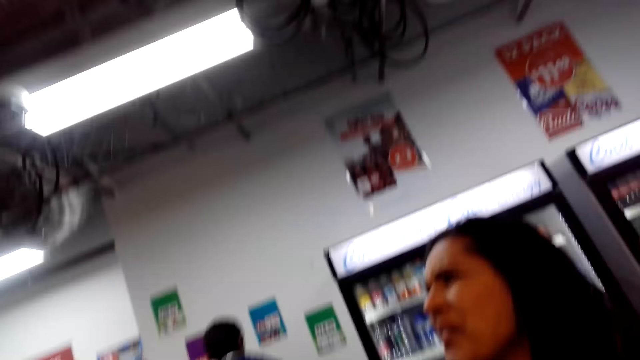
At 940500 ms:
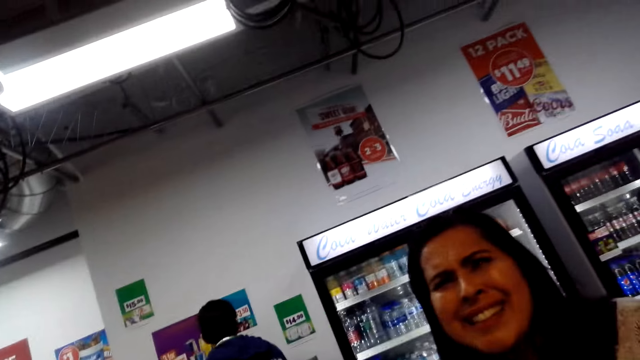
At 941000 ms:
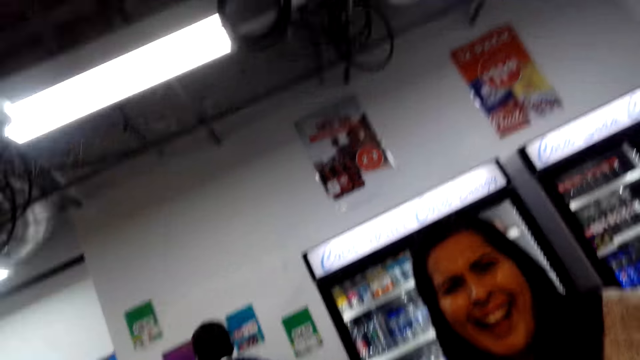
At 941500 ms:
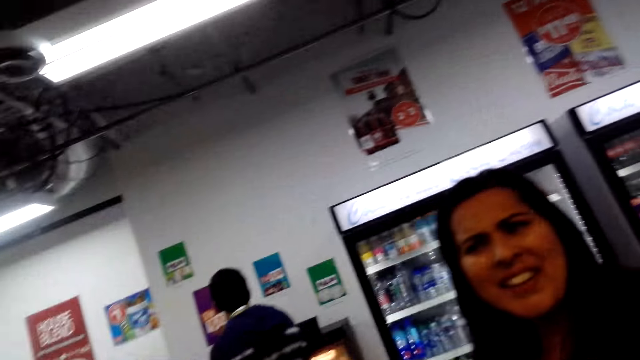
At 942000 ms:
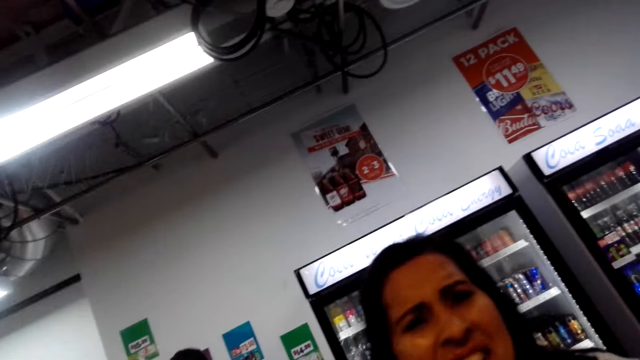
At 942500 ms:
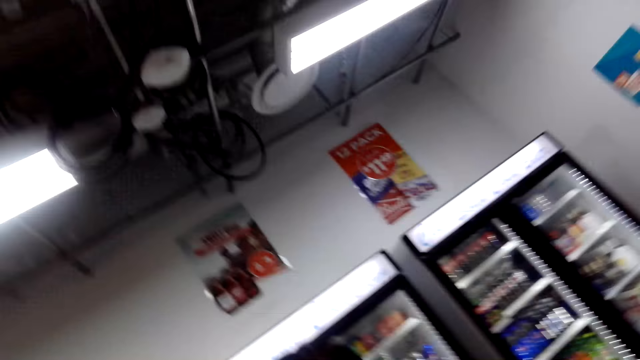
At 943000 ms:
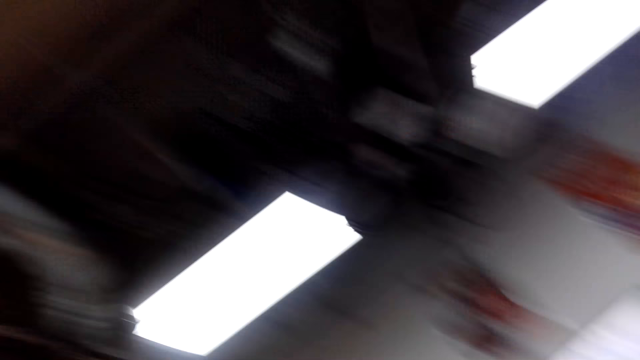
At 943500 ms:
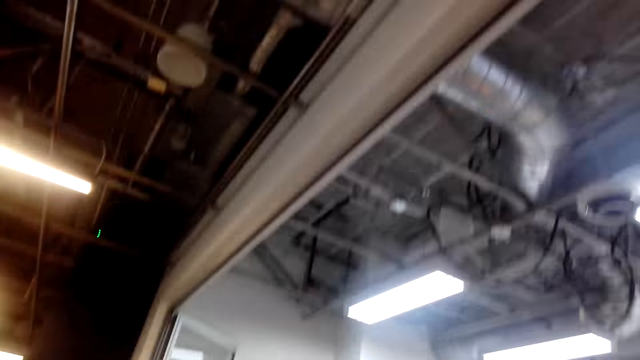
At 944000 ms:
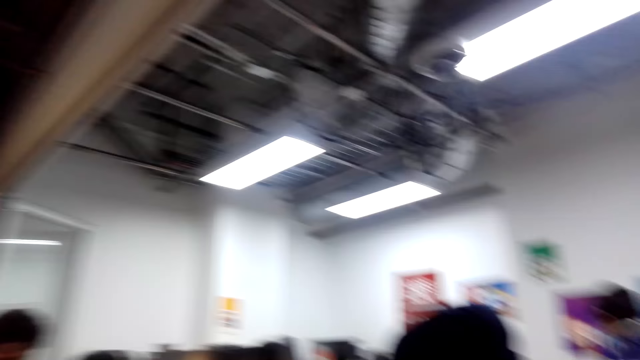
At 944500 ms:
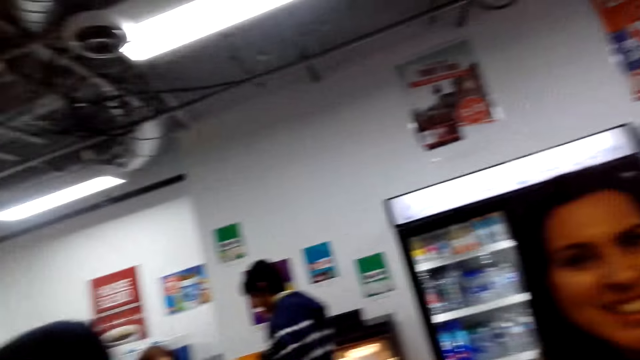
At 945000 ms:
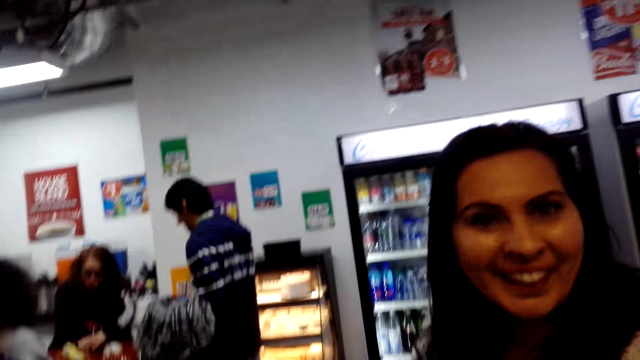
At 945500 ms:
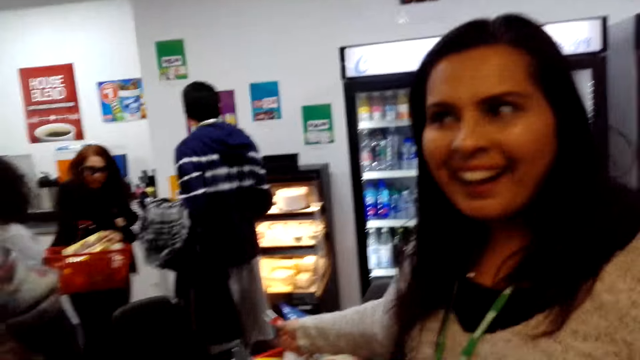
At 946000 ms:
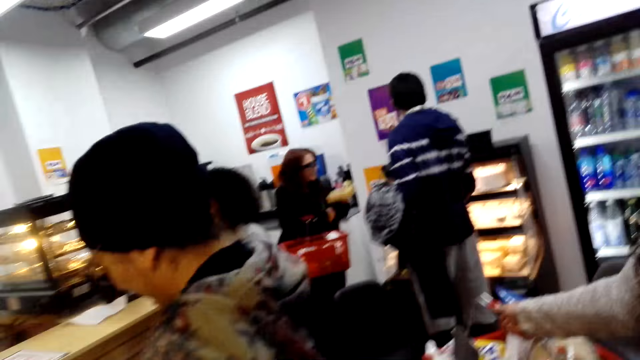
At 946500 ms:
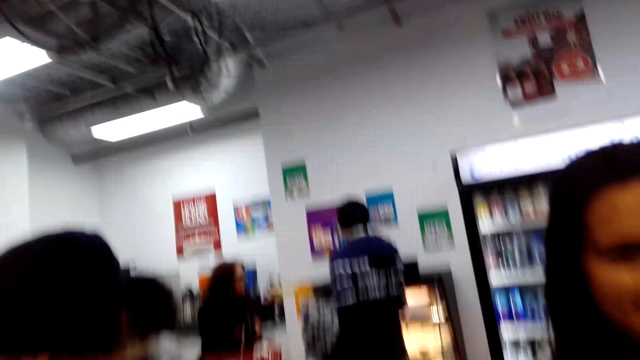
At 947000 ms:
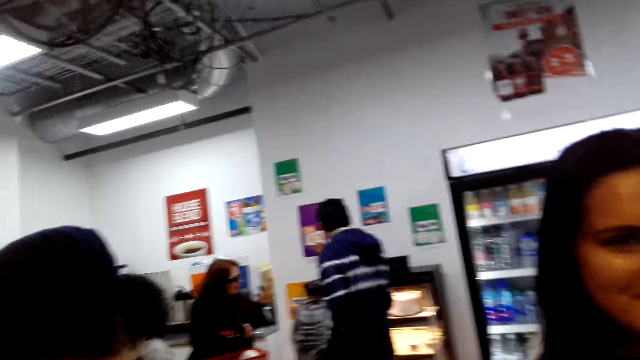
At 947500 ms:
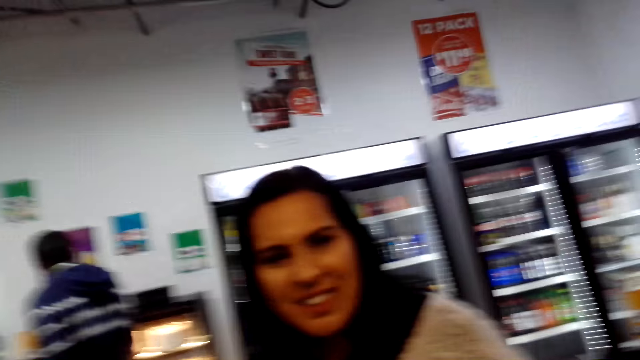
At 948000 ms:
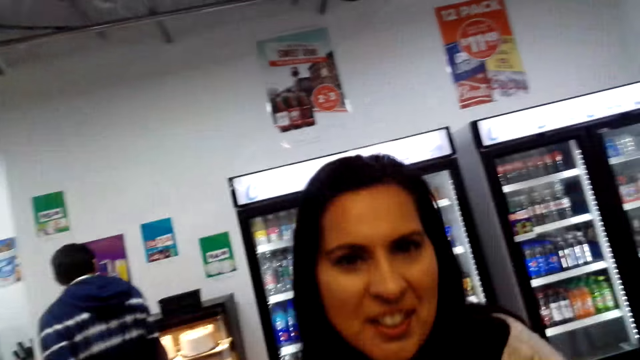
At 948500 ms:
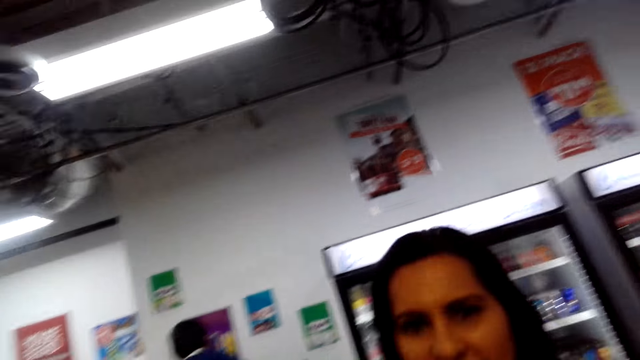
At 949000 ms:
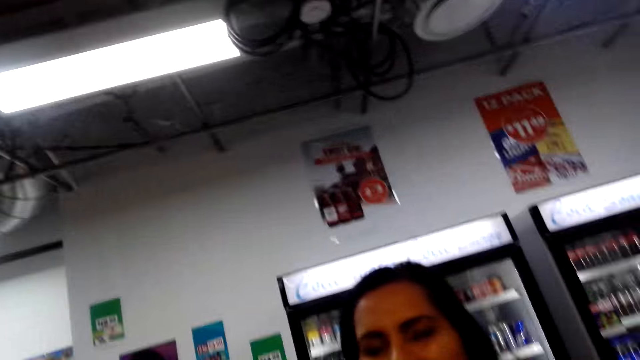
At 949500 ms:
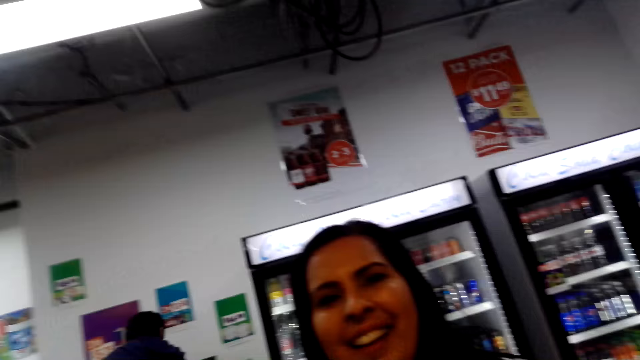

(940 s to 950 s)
The camera wearer looks at the lady ahead. They look up. They look around.

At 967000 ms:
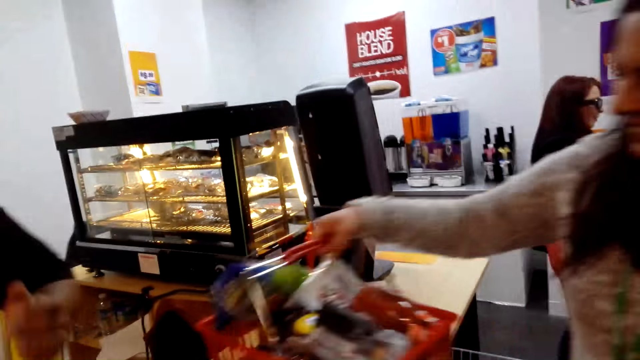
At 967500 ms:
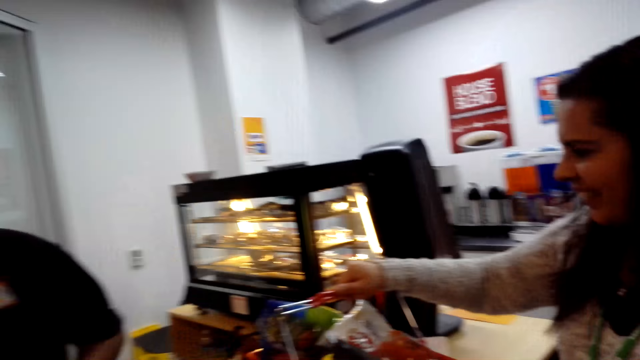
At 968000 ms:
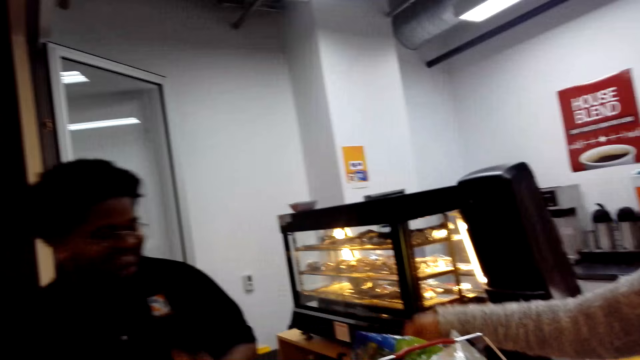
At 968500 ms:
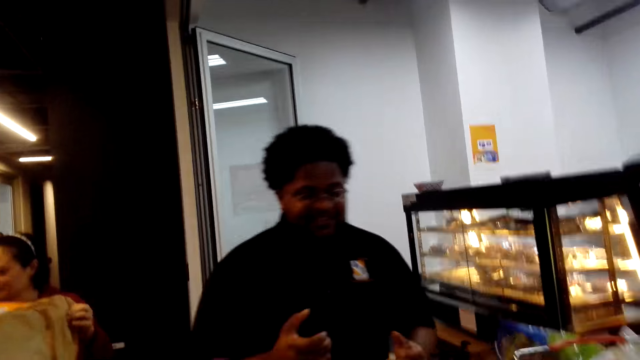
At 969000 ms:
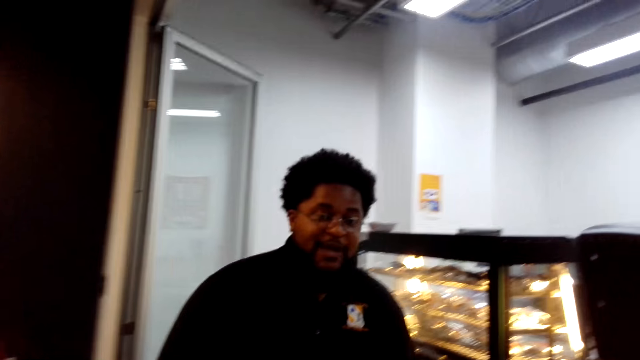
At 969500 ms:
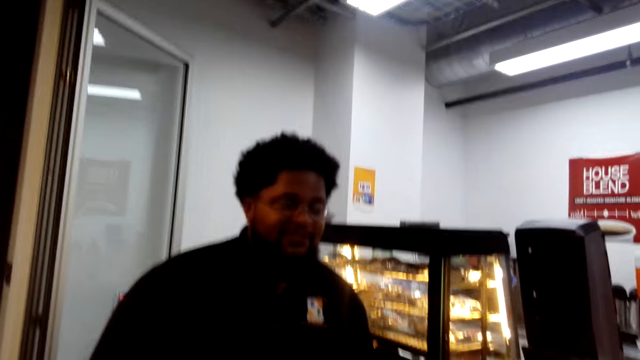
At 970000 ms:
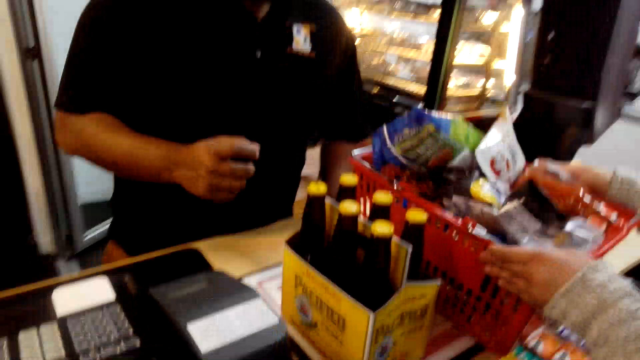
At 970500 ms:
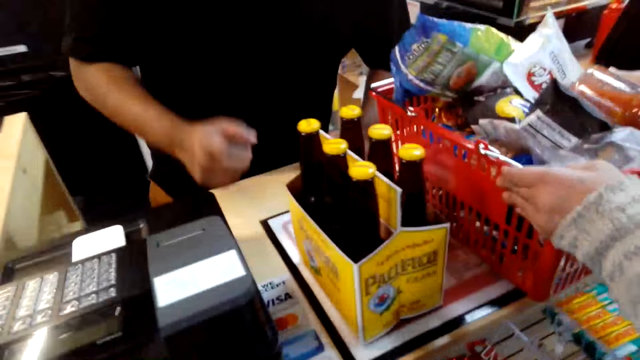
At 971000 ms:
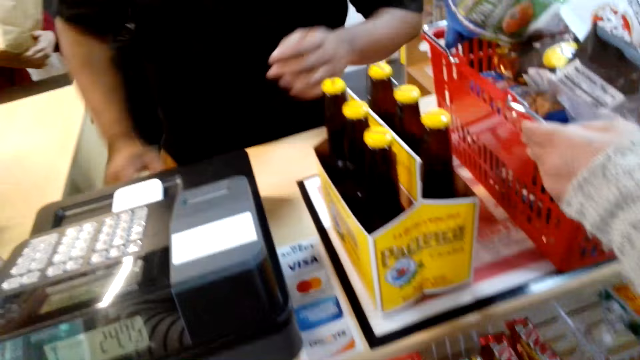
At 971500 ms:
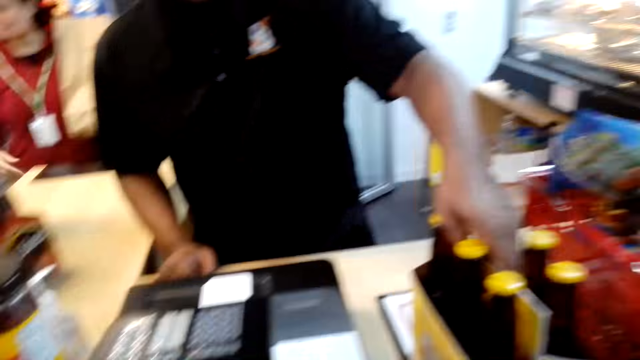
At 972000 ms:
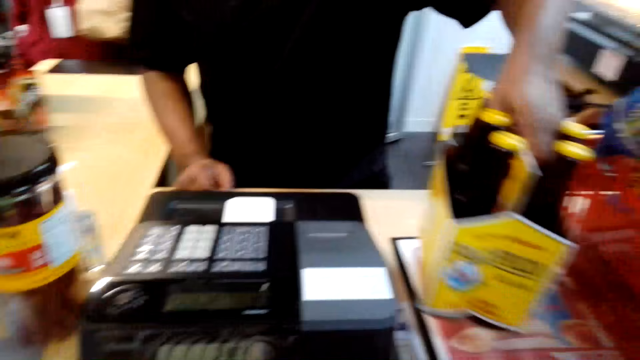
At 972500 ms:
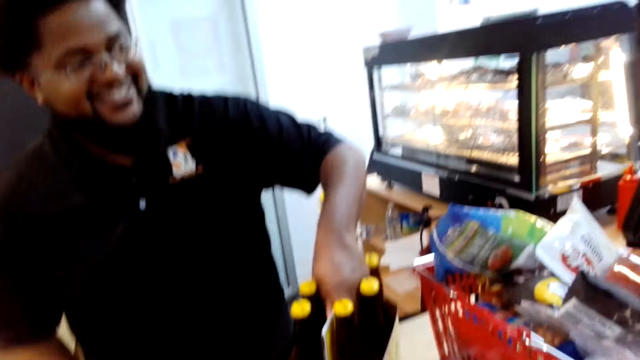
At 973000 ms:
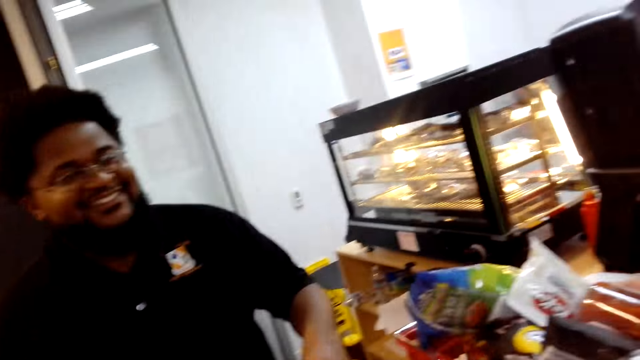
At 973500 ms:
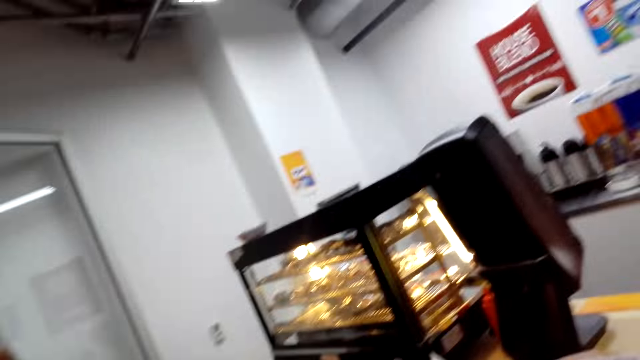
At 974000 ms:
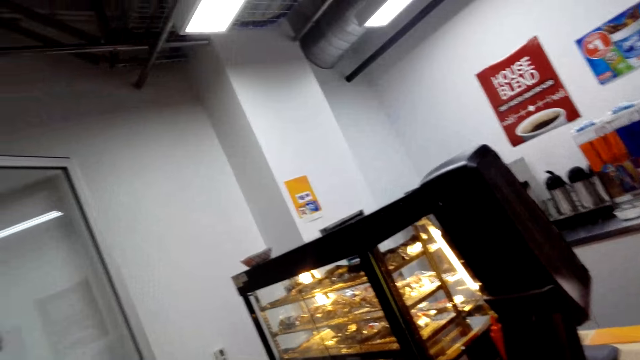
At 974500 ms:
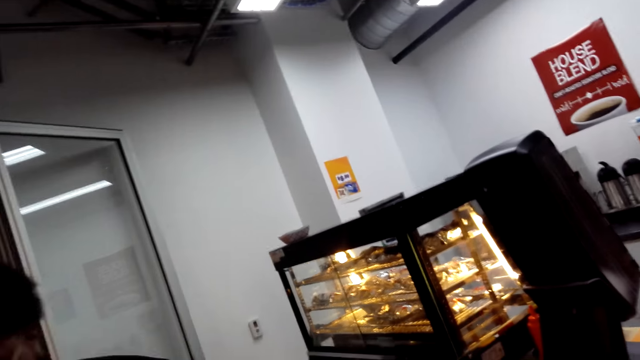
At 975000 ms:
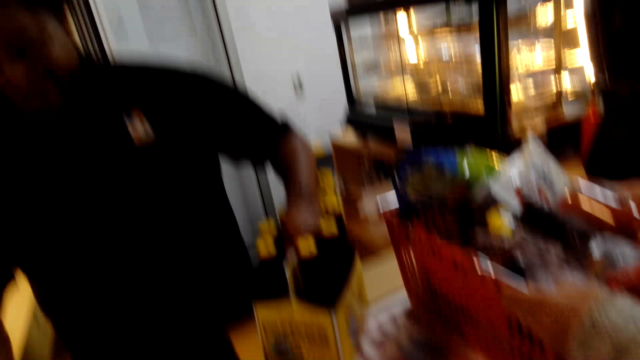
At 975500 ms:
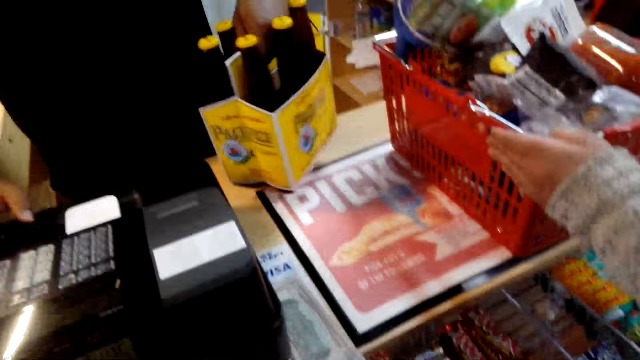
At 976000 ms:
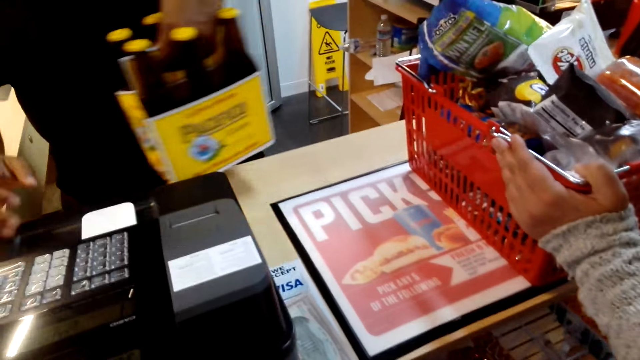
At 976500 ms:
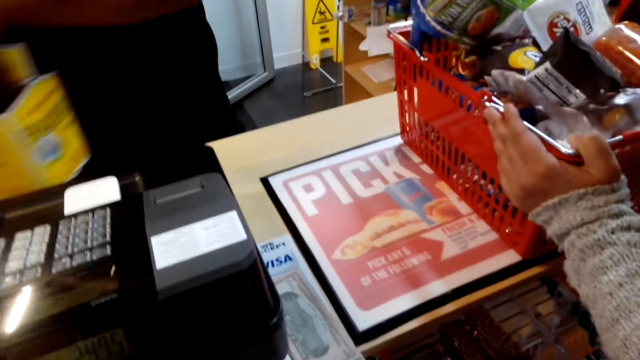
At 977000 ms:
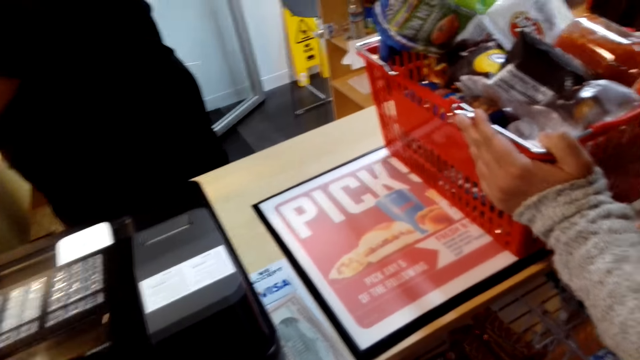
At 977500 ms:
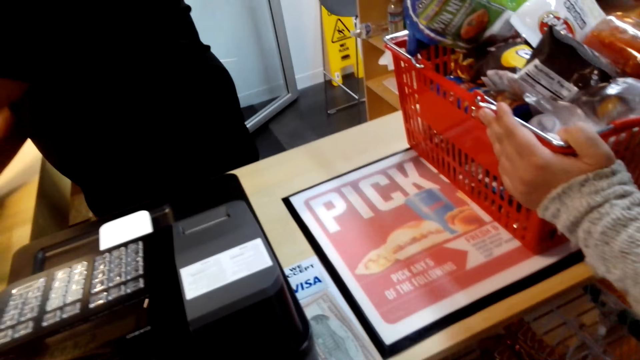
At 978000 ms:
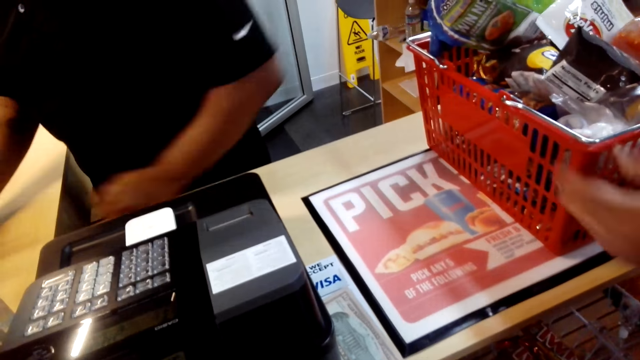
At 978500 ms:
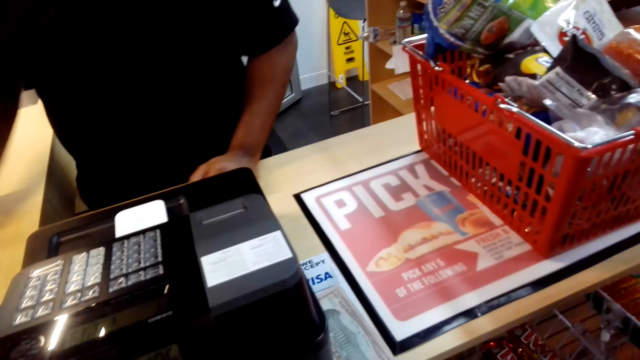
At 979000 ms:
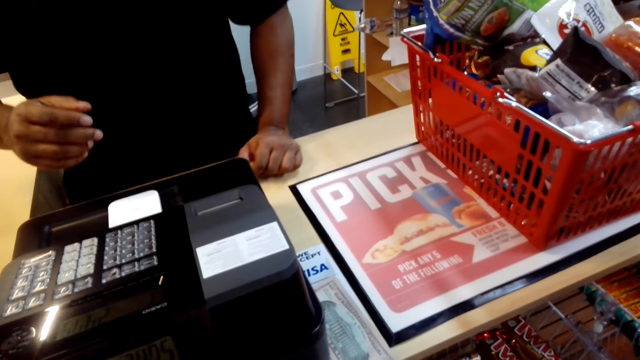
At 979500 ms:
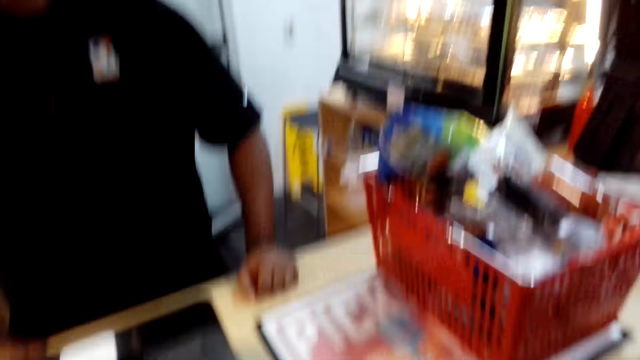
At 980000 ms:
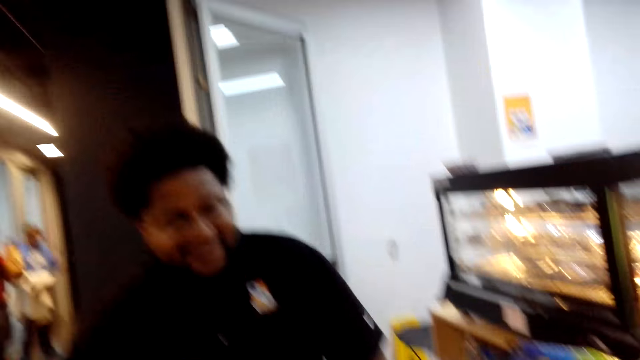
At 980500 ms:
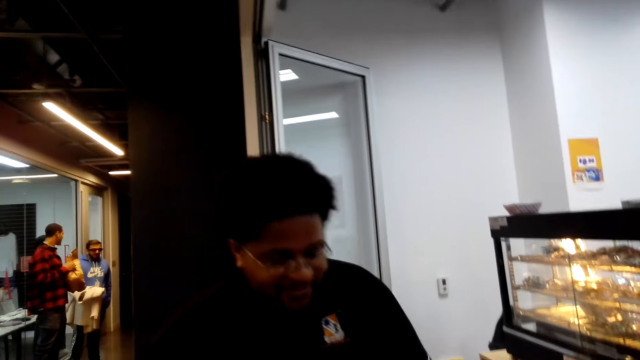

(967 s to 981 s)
The camera wearer looks around. They converse with a man. The man picks up the drinks from the table. A woman converses with the man.
